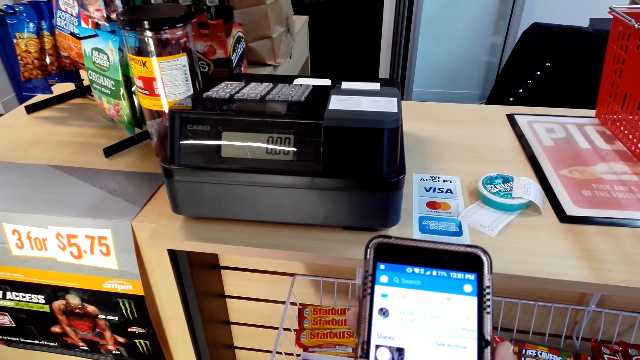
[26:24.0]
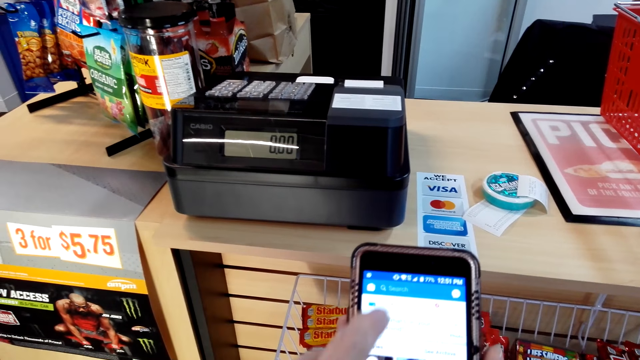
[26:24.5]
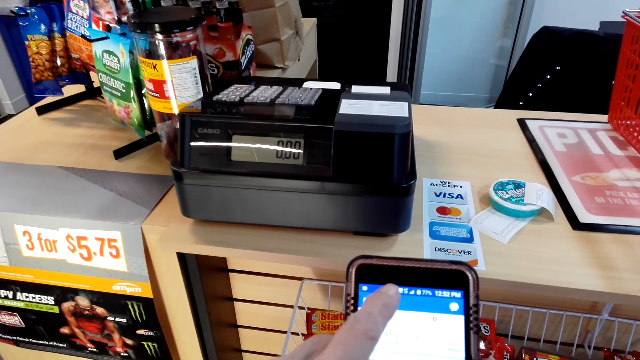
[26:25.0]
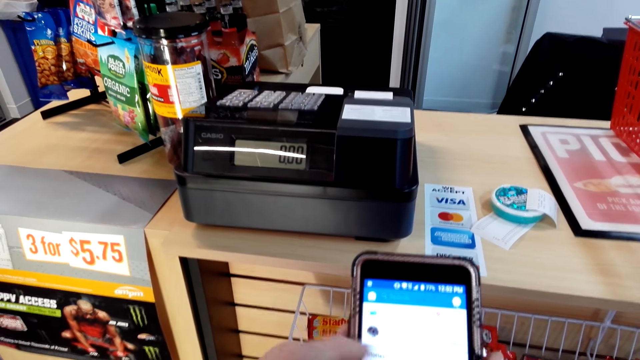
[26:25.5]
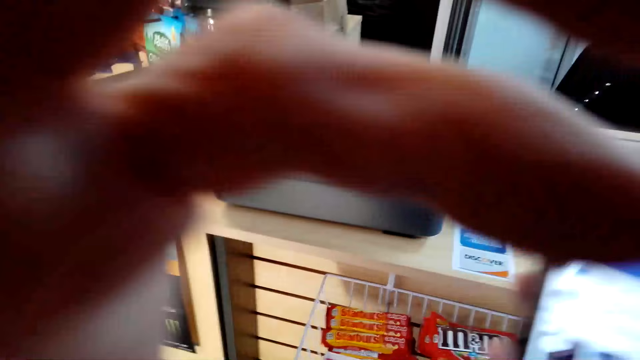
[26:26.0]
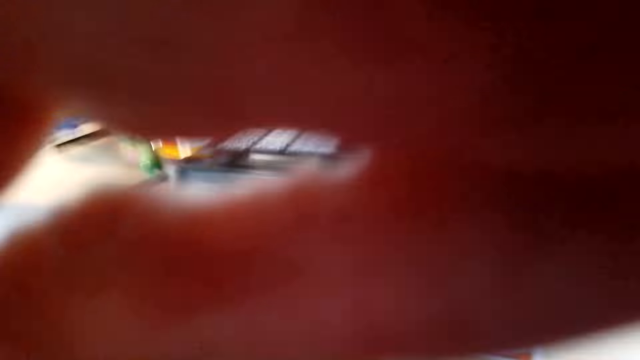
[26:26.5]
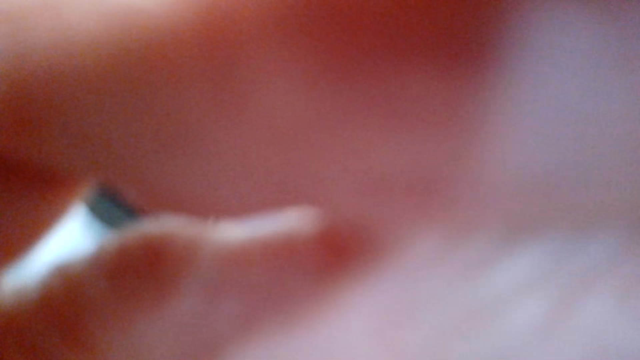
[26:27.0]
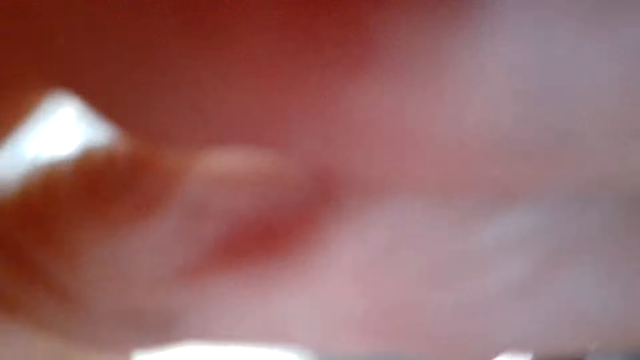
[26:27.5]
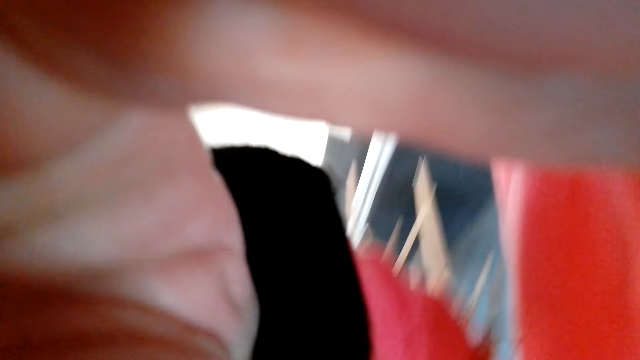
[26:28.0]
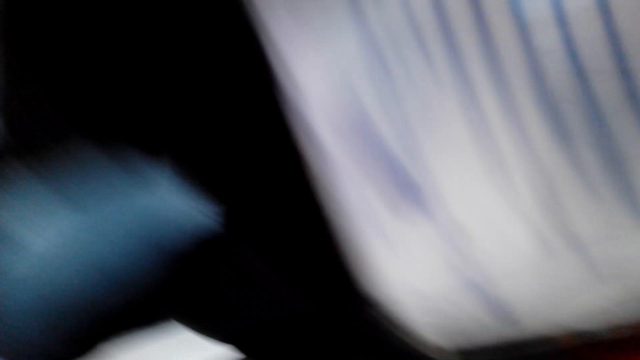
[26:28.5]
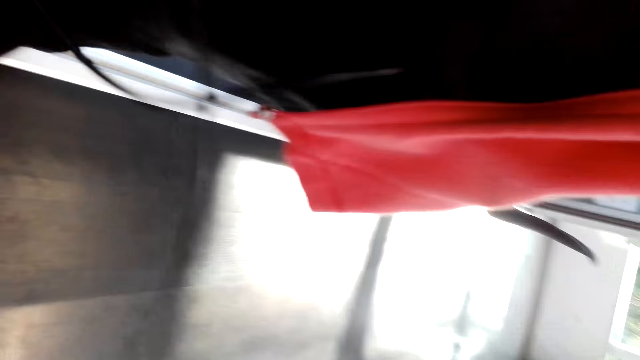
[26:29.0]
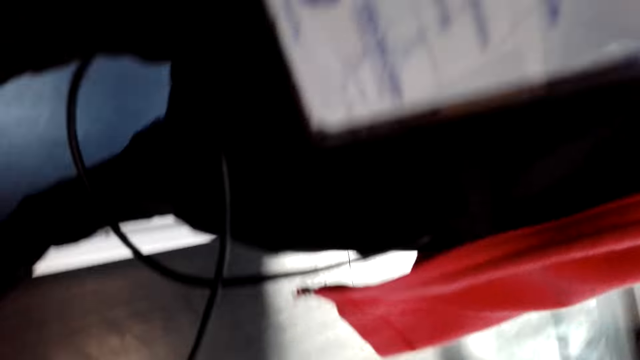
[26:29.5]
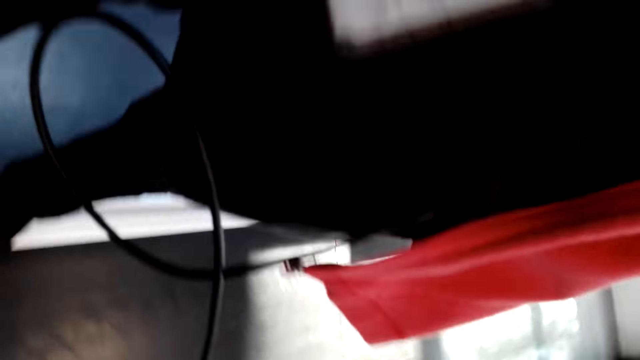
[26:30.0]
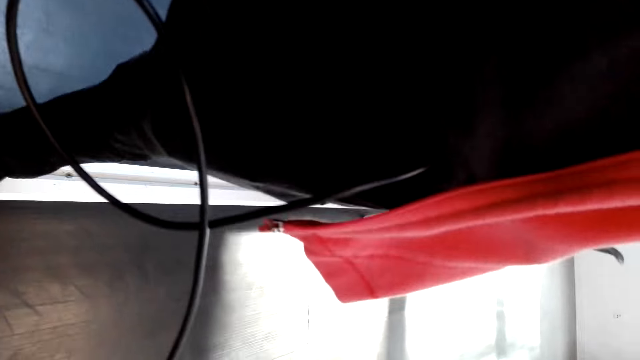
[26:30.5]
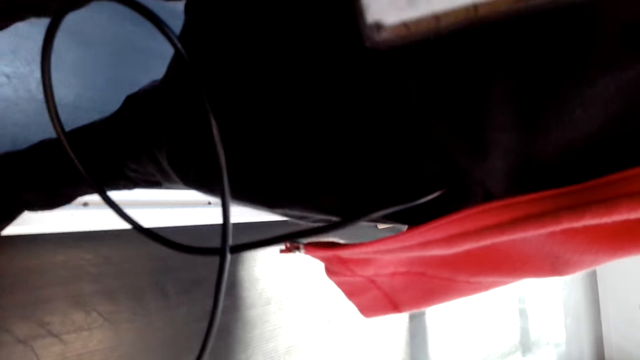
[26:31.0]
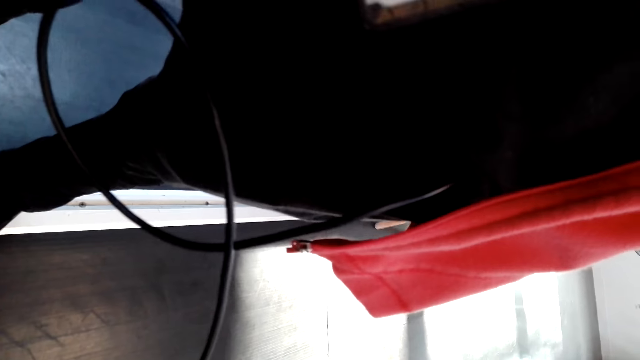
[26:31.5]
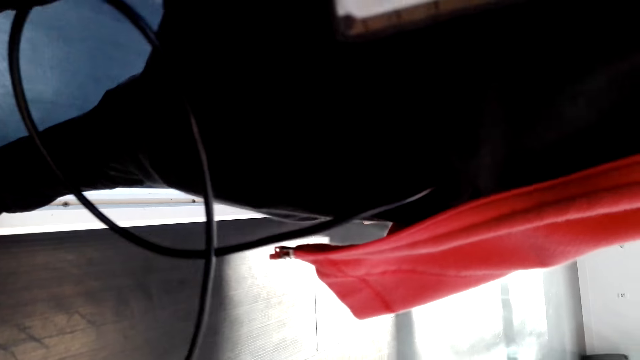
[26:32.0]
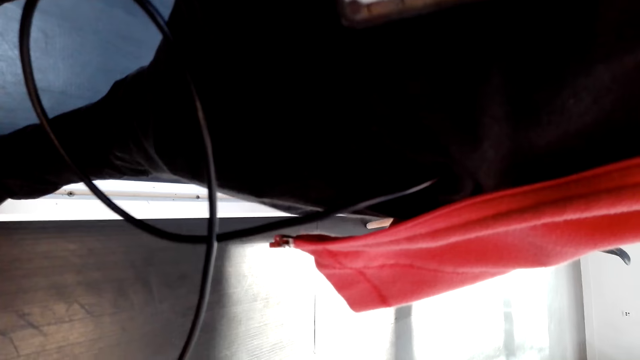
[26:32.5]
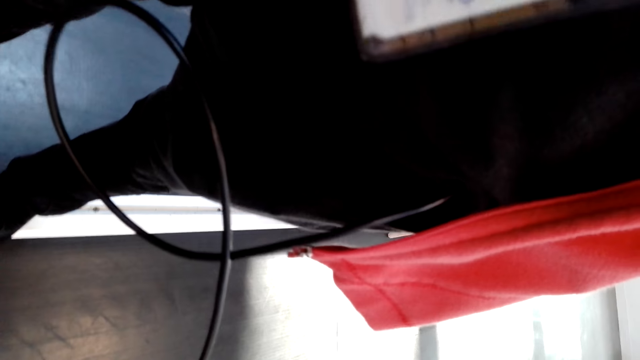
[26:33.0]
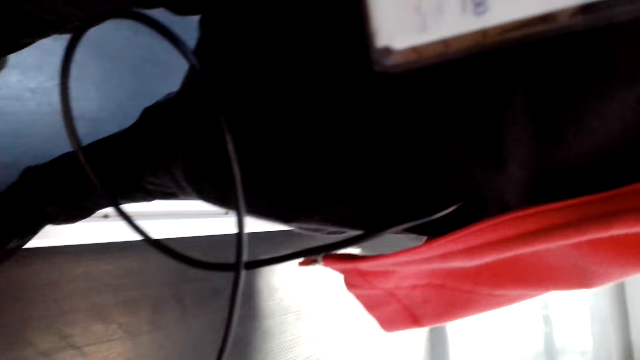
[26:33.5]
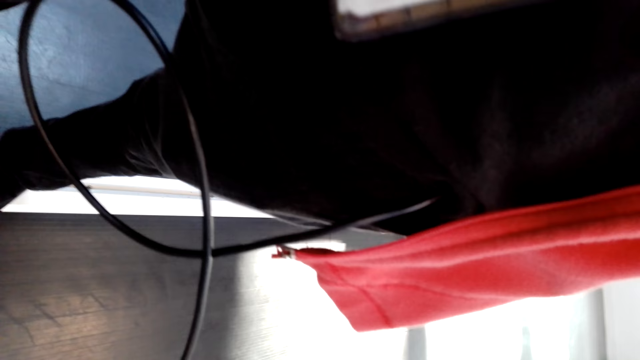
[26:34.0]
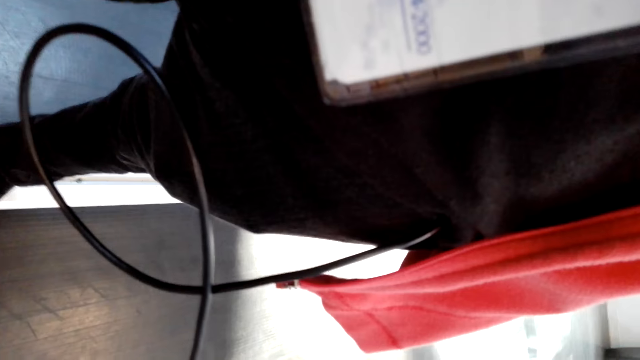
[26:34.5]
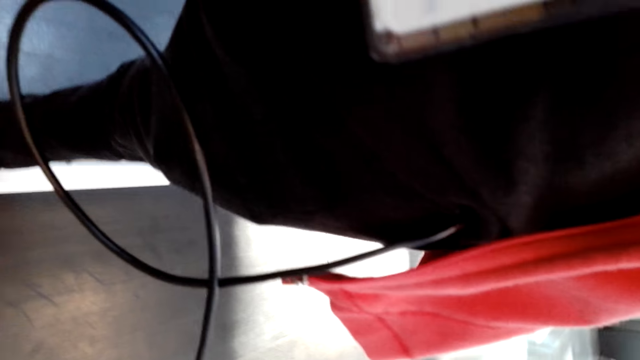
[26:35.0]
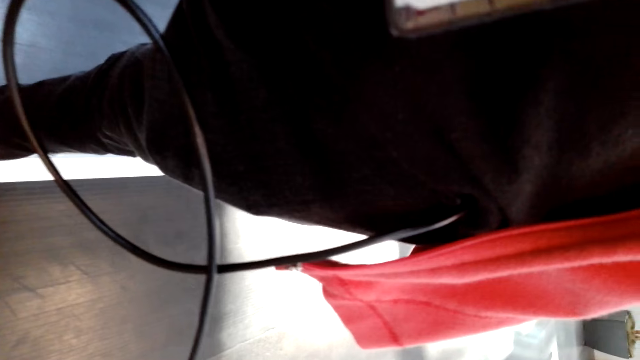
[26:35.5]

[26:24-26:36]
The camera wearer removes the camera. She stares at her t-shirt.

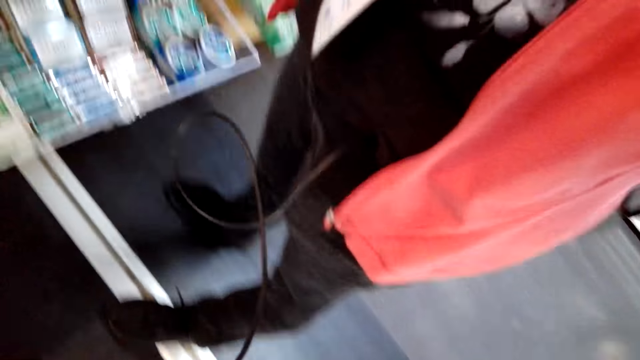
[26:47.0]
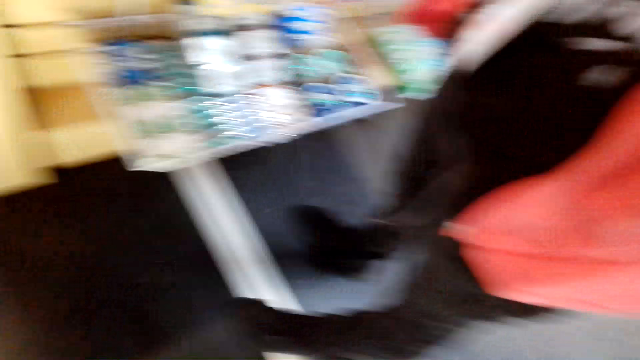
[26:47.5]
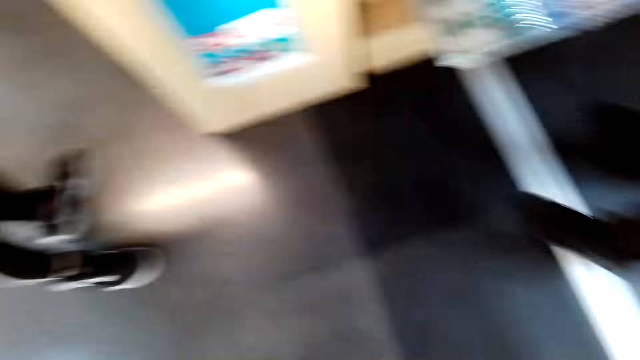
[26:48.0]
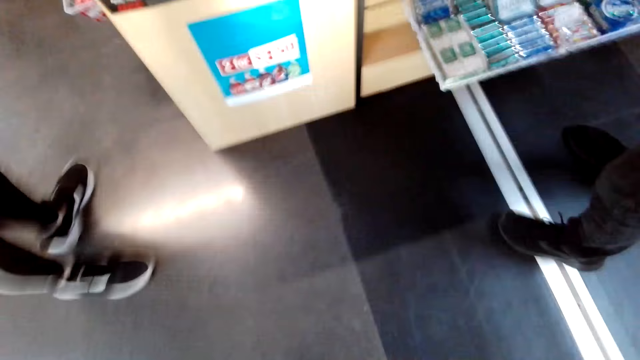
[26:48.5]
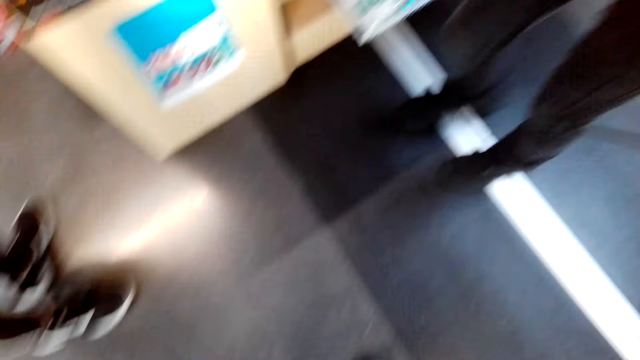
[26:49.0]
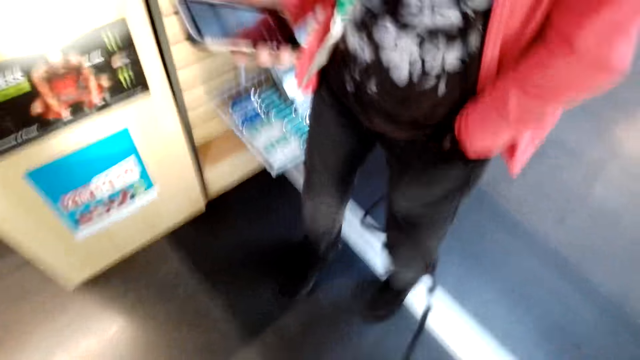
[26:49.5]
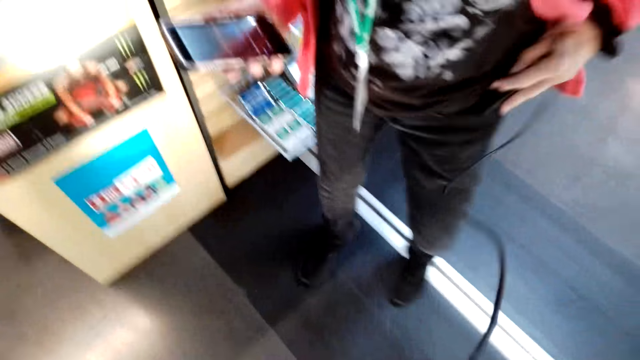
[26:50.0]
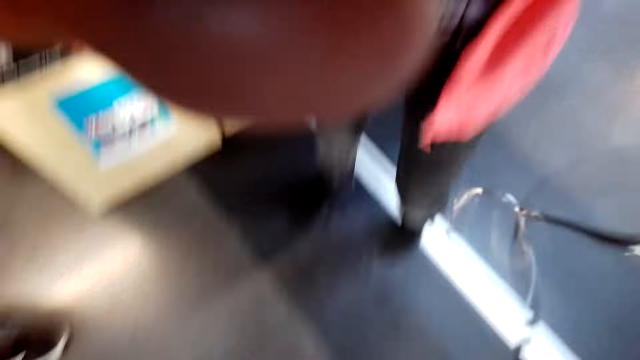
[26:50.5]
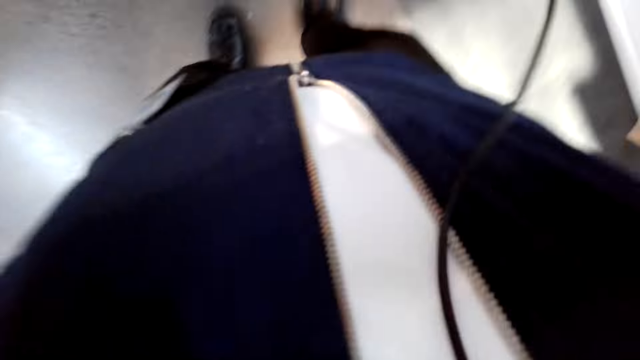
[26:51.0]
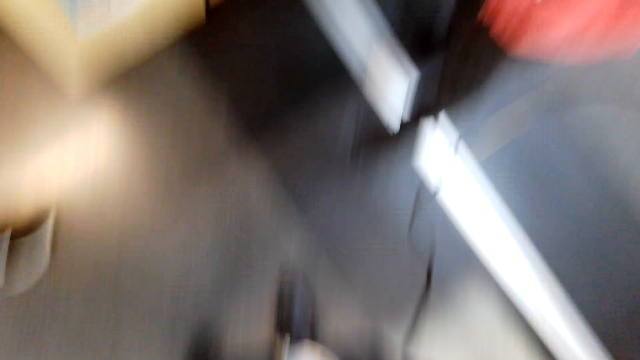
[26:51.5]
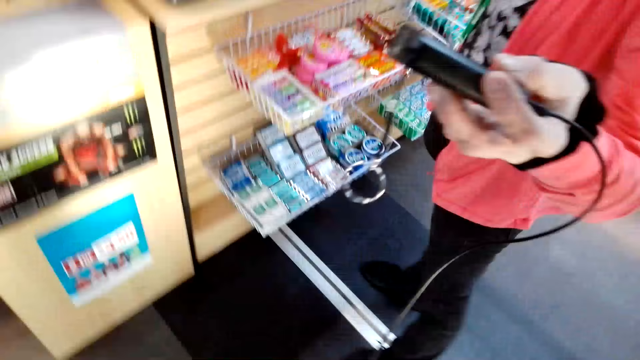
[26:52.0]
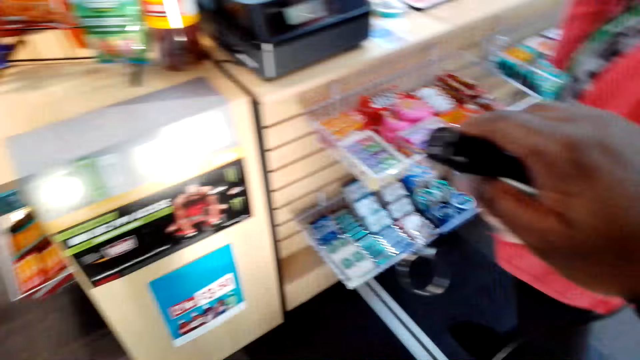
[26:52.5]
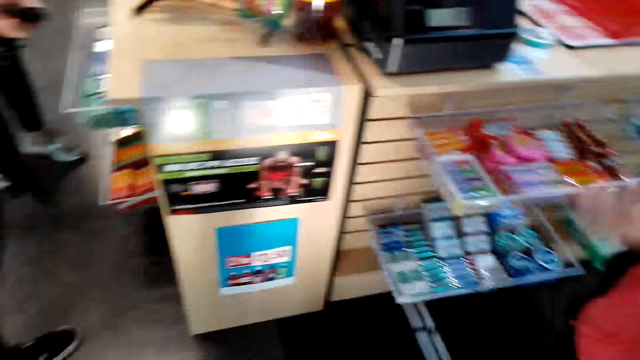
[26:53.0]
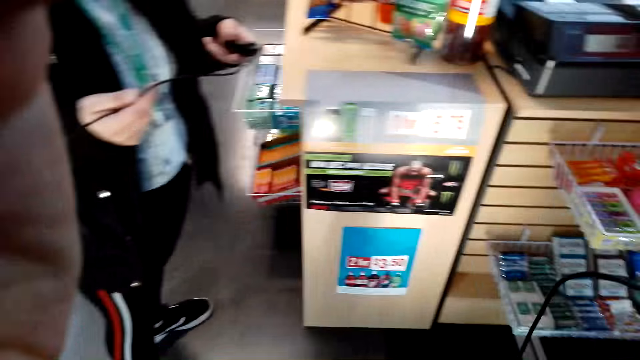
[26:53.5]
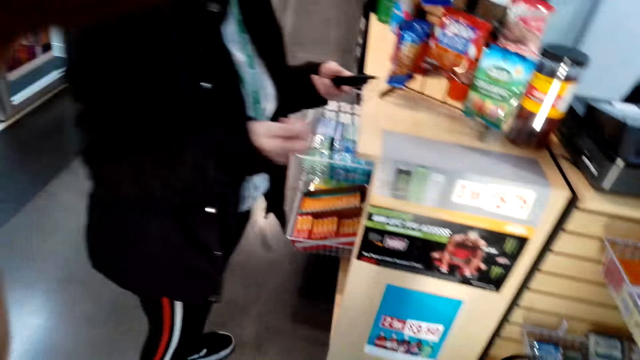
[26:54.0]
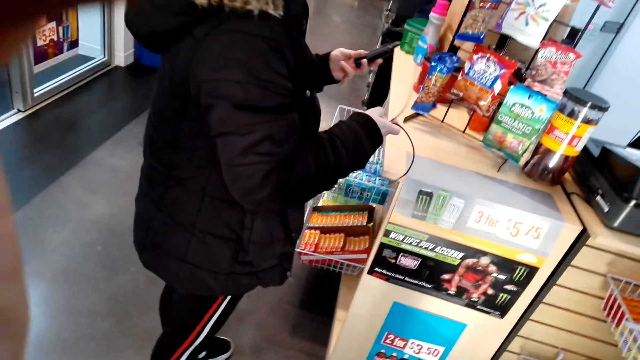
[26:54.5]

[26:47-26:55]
The camera wearer wears his camera. A person takes the camera from the camera wearer. The camera wearer picks up the torch from the person. He fixes his camera.
